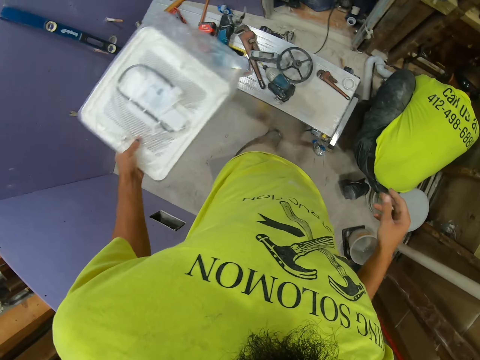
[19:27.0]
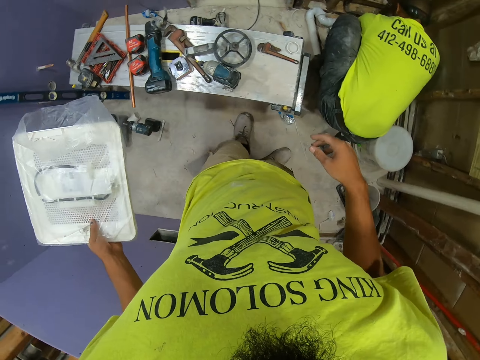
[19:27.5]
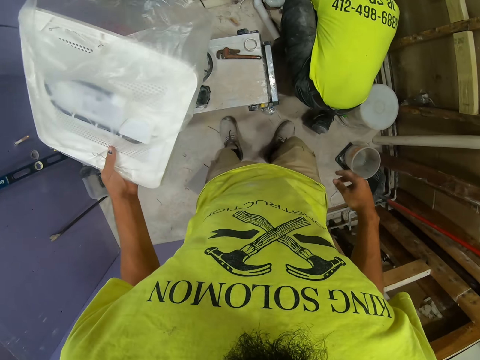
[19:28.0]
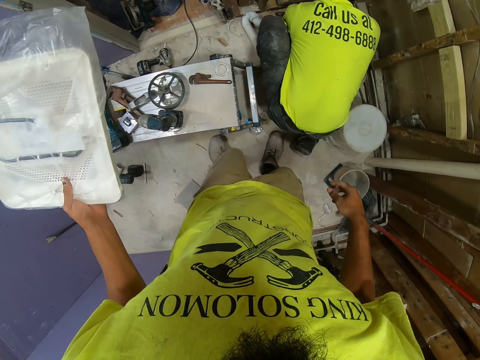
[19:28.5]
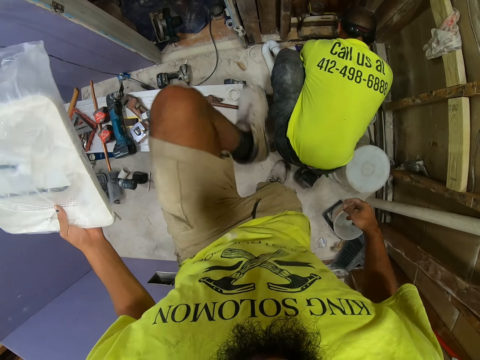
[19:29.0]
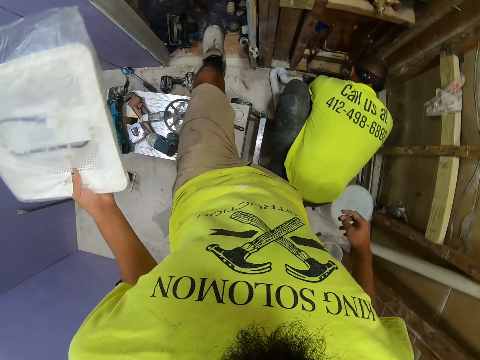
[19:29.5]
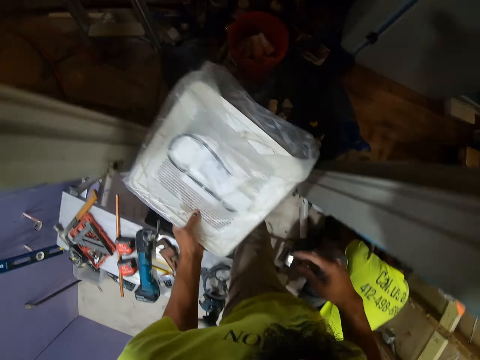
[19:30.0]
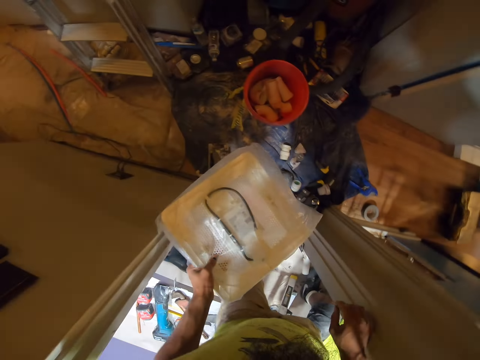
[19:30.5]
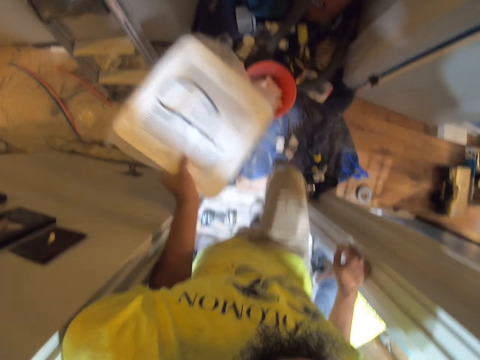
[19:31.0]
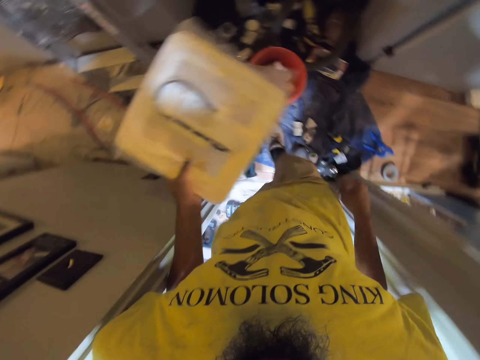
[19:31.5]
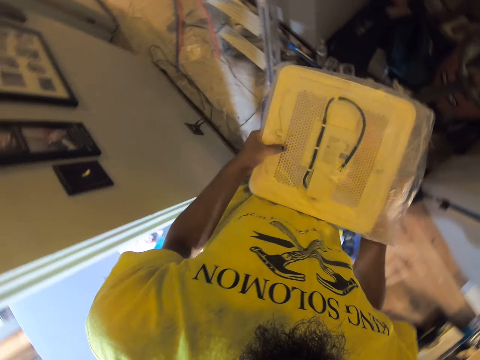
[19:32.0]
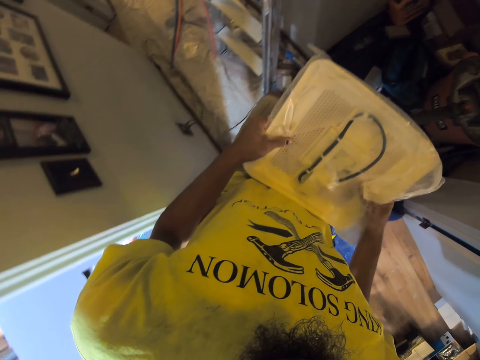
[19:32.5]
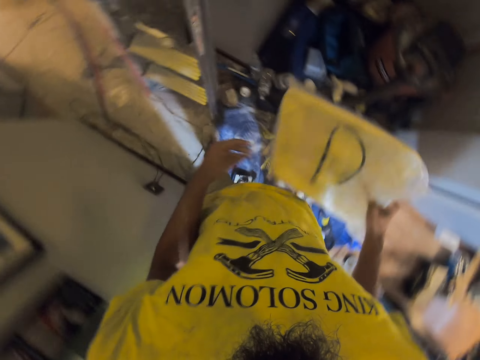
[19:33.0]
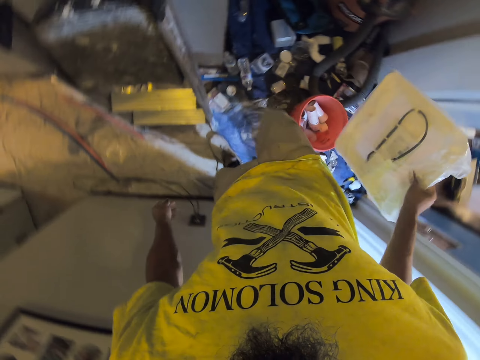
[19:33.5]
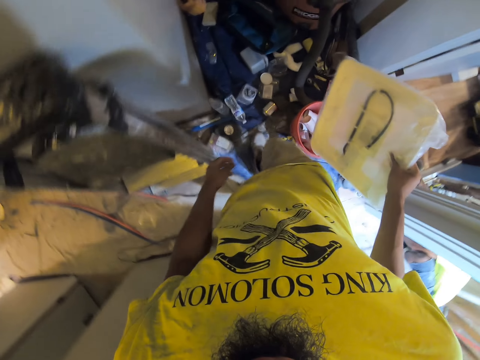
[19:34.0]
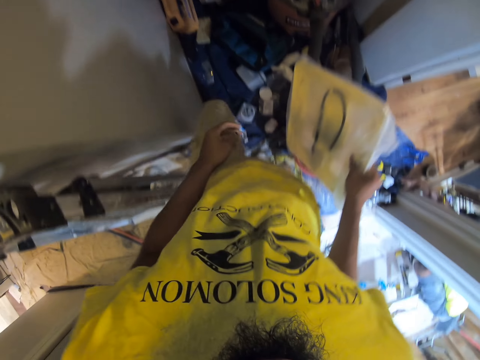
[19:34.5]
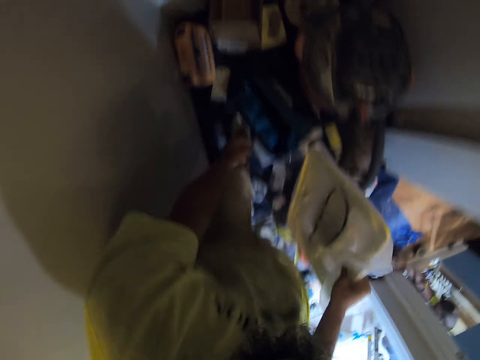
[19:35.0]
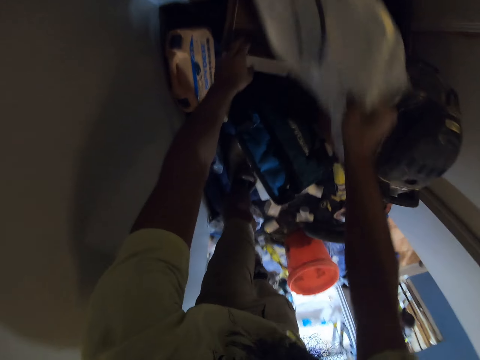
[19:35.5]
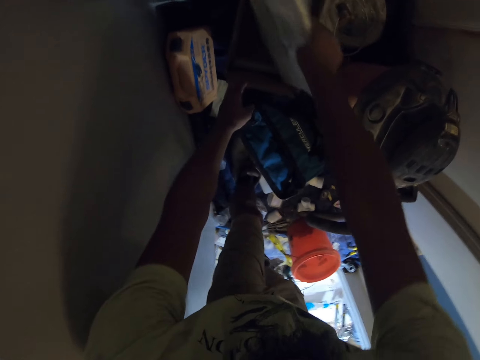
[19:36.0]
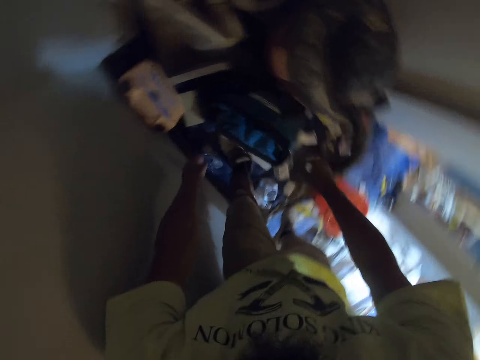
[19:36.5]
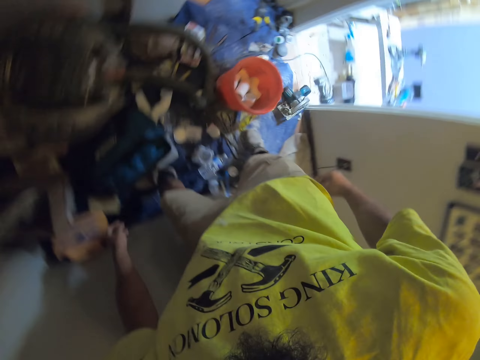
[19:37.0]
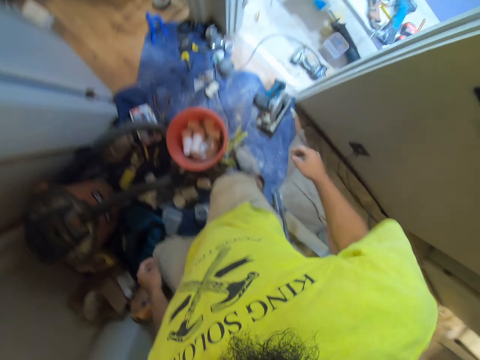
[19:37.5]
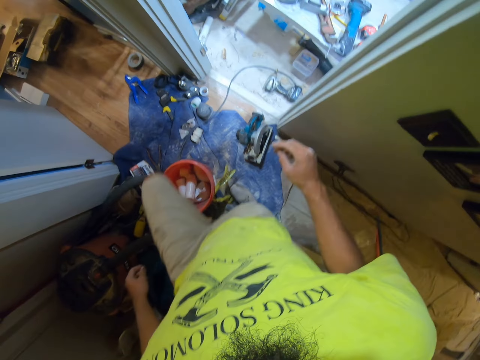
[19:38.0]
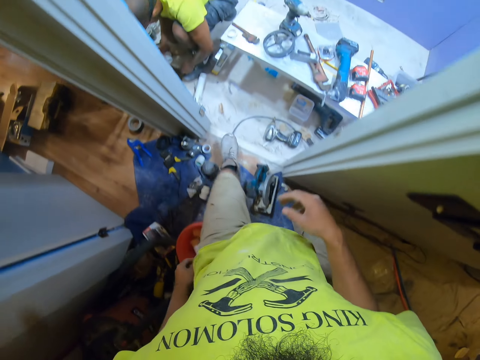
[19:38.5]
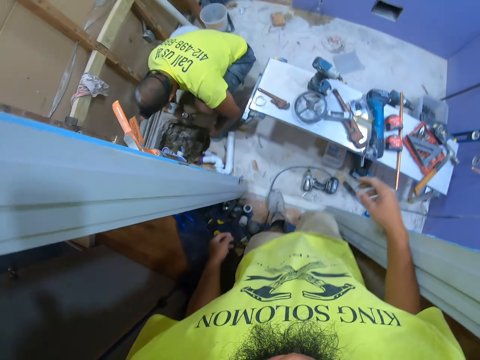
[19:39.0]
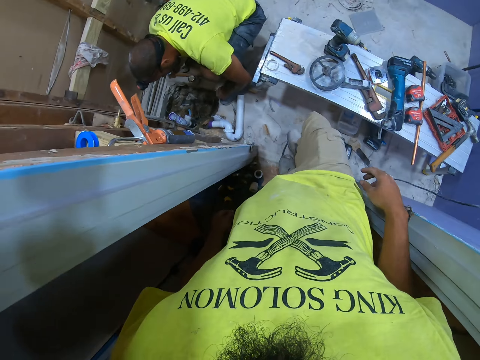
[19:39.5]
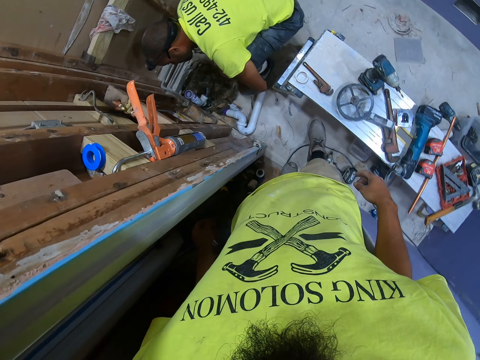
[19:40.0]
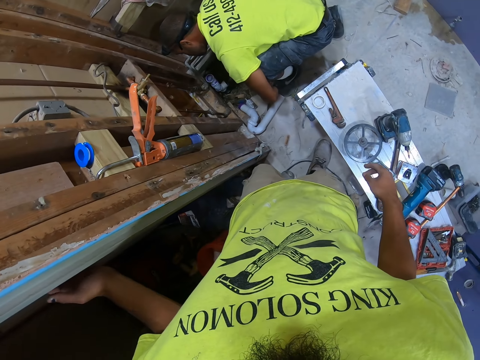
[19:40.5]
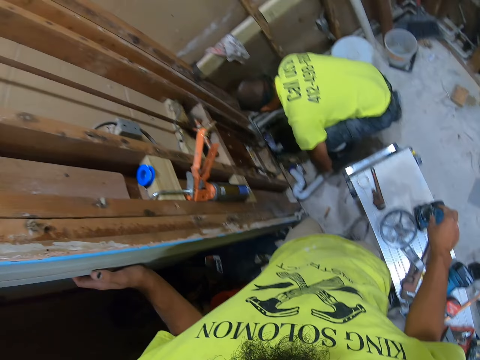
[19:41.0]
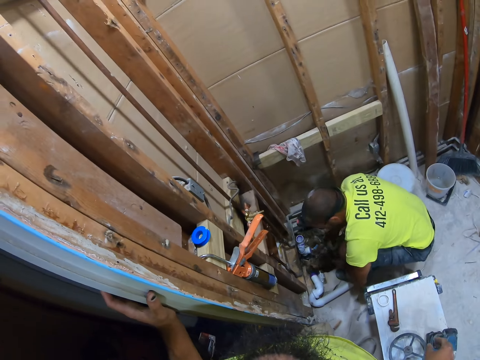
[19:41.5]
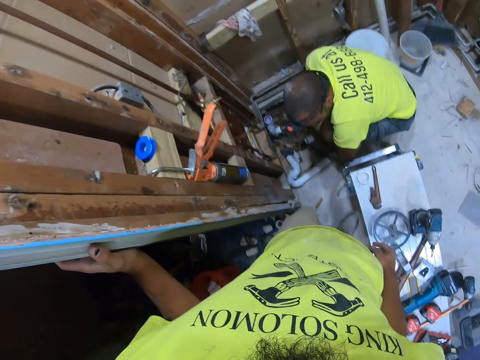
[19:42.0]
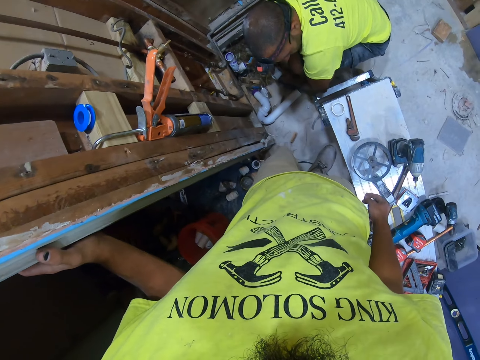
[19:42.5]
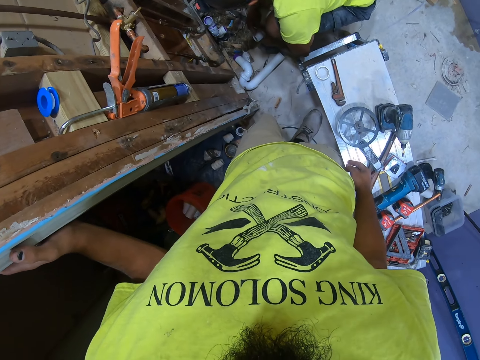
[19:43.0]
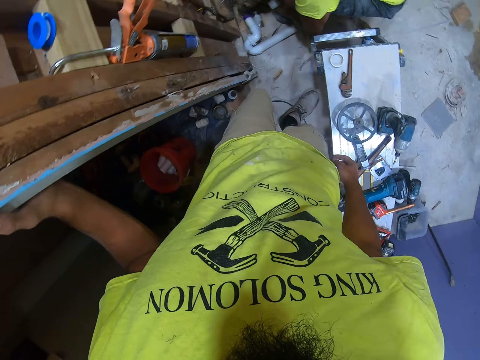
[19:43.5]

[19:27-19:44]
The camera wearer walks in the room. They jump over the bench. They walk in the house. They place the AC cover in the store. They swing the right hand. They walk in the house. They hold on the door frame. They lean the left hand on the door frame. They stare at a man.

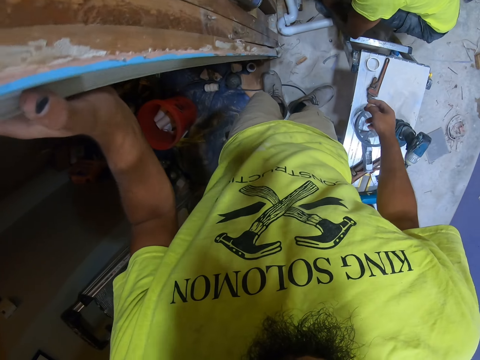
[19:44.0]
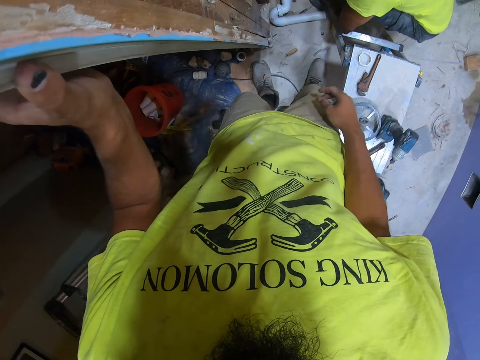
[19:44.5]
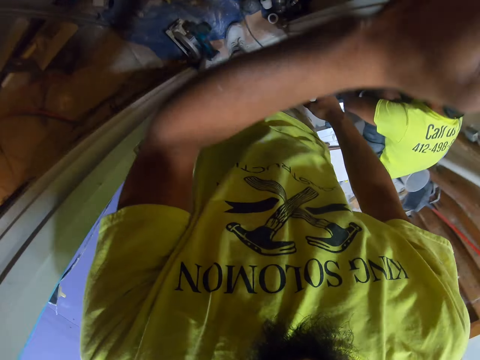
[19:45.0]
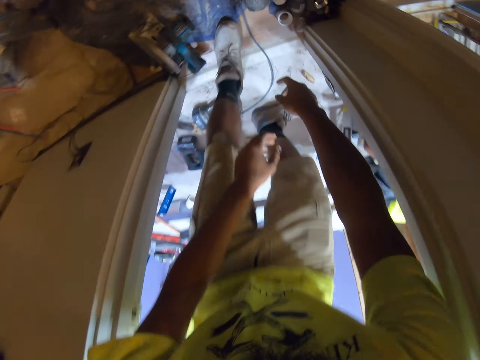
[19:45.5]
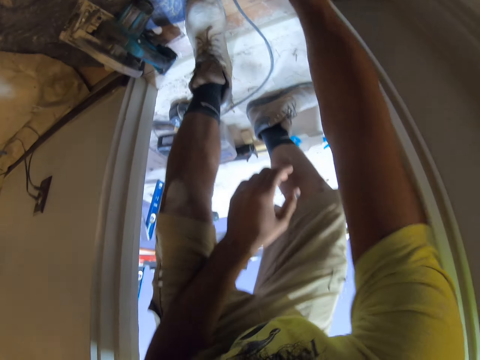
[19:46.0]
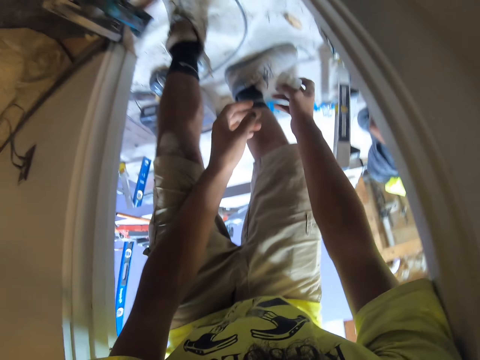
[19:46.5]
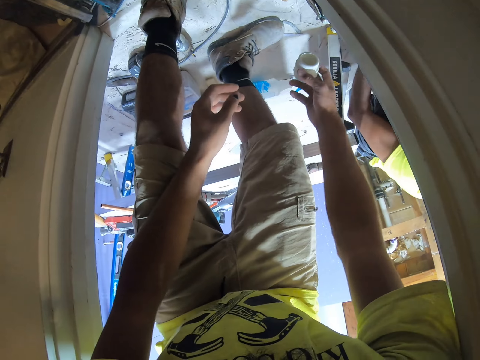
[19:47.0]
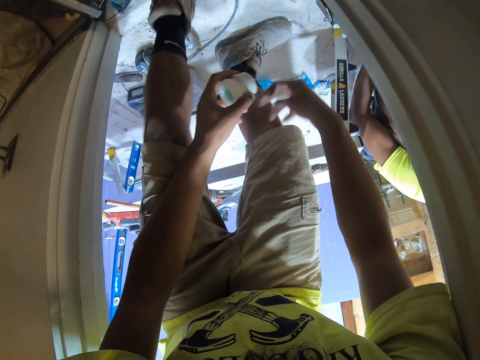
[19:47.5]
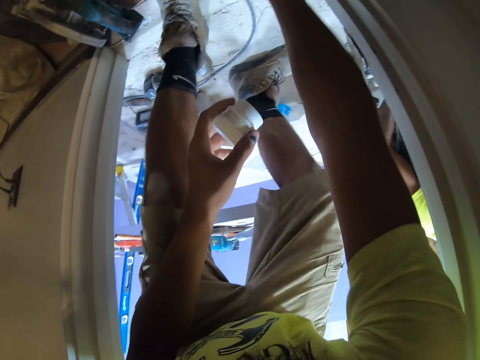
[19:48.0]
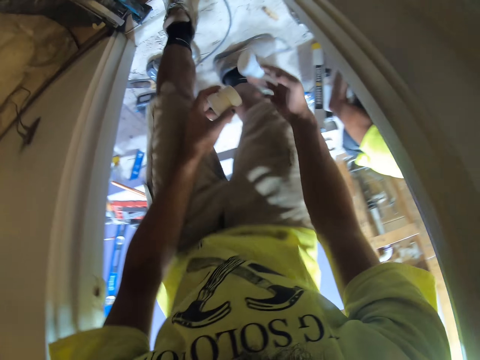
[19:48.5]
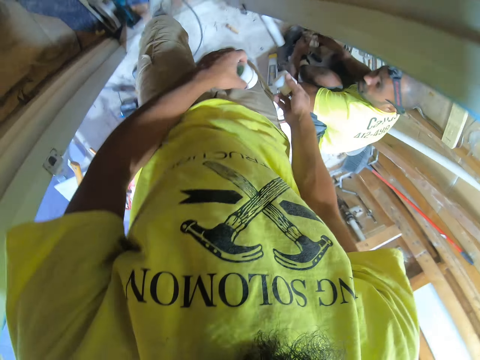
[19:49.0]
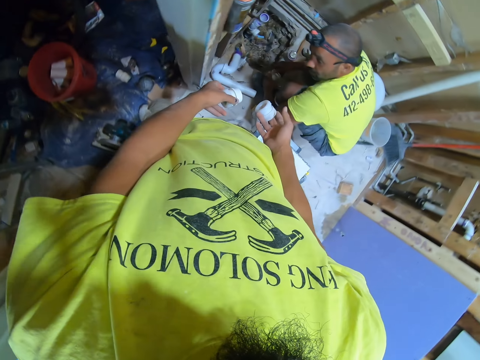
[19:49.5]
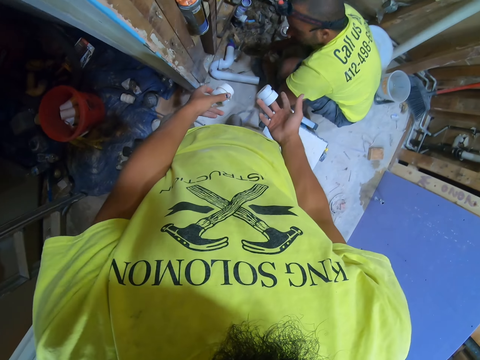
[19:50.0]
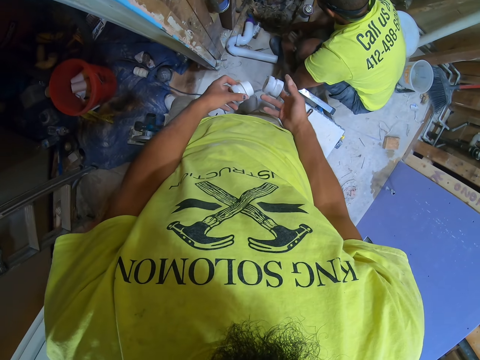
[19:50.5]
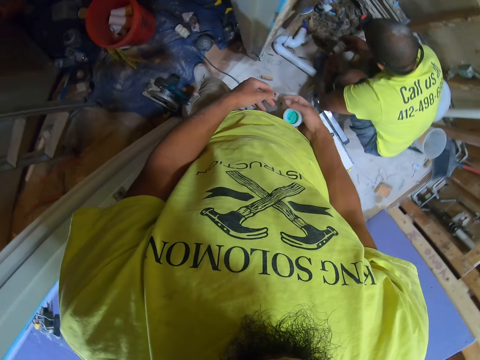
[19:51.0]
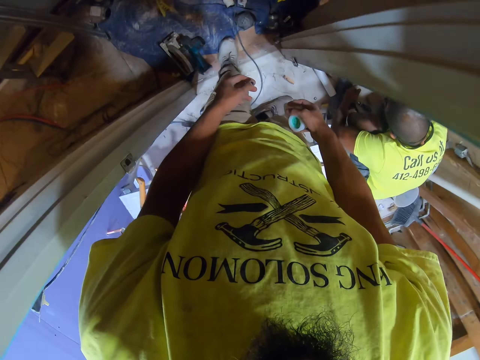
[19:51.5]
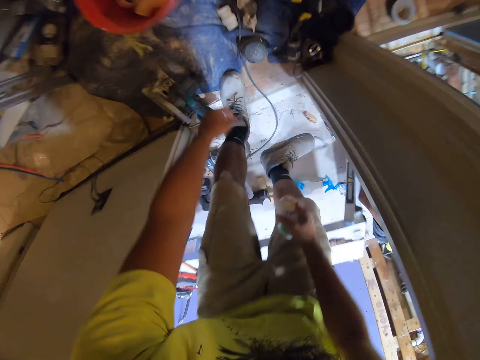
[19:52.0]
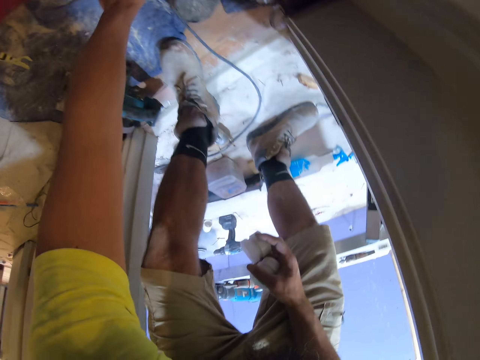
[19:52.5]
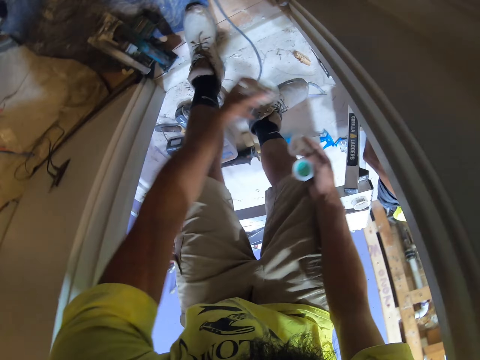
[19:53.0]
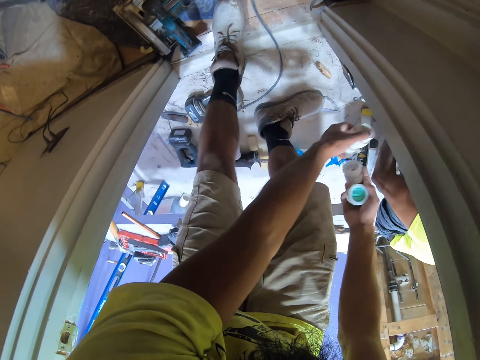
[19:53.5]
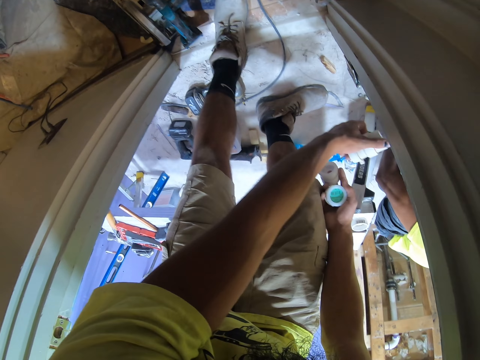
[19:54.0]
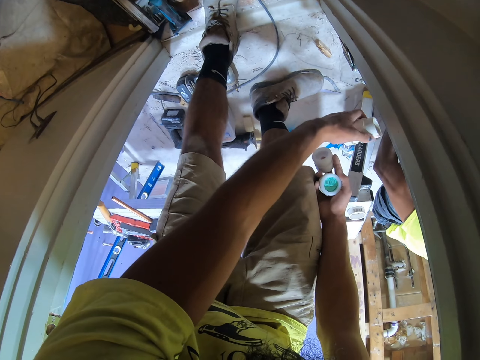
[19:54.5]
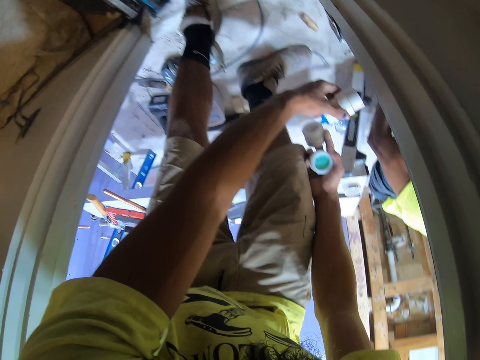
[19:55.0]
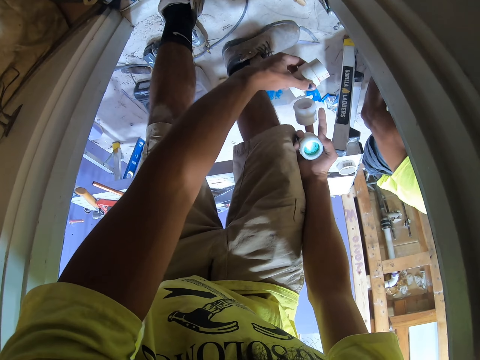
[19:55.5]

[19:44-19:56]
The camera wearer swings the right hand. They pick up the female adaptor from the floor with the right hand. They swing the right hand. They move the female adaptor or plastic container to the left hand. They pick up the expansion joint from the floor with the right hand. They consult a person. The camera wearer moves the plastic container to the right hand. They swing the left hand. They pick up the pvc union from the floor with the left hand. They look at the pvc union on the hand.
